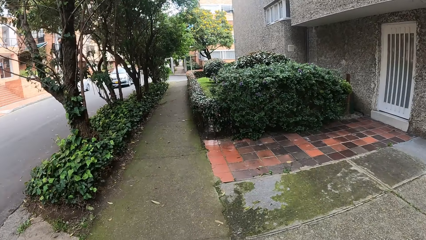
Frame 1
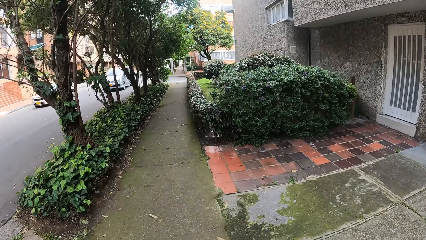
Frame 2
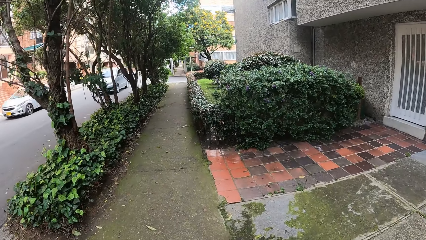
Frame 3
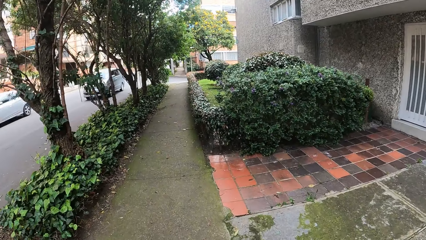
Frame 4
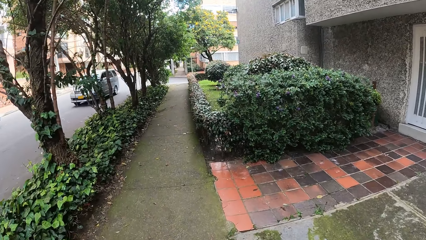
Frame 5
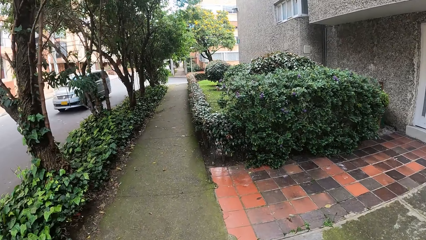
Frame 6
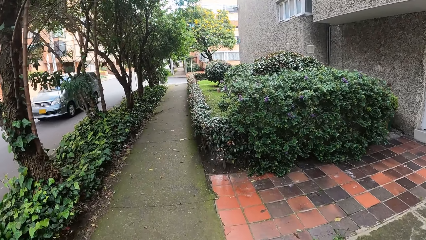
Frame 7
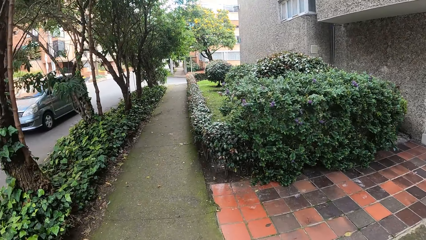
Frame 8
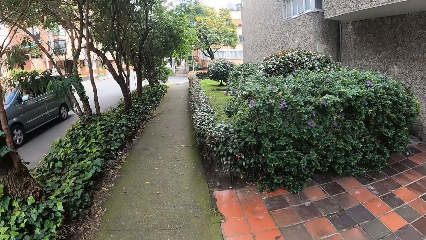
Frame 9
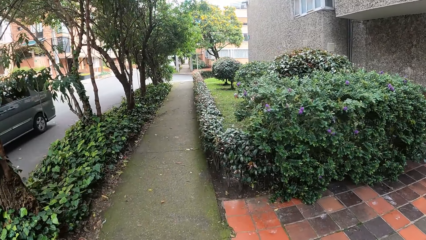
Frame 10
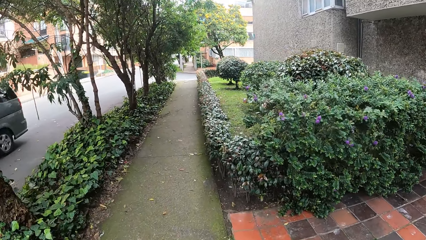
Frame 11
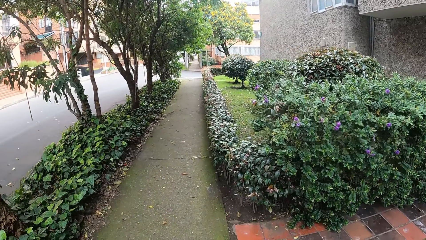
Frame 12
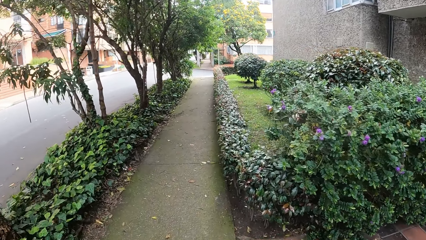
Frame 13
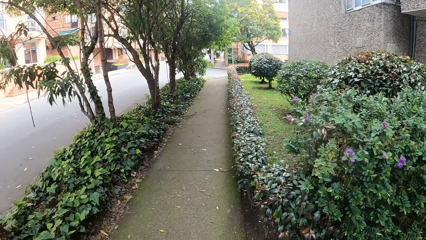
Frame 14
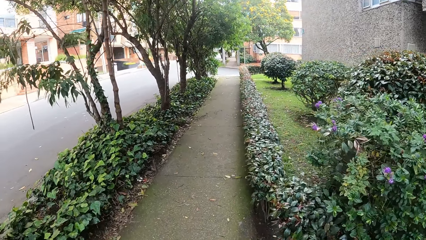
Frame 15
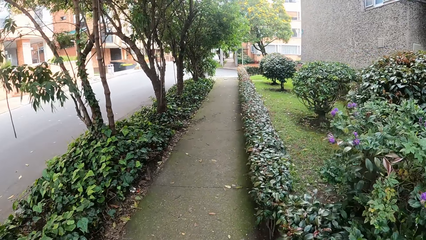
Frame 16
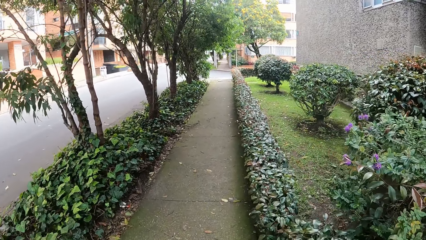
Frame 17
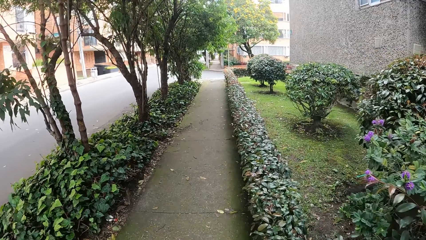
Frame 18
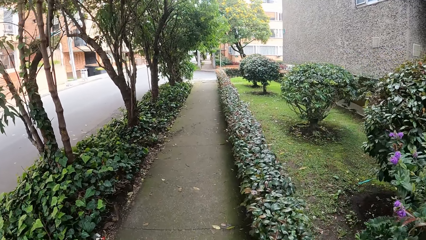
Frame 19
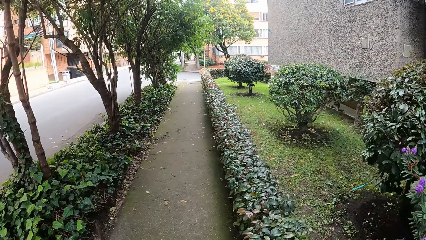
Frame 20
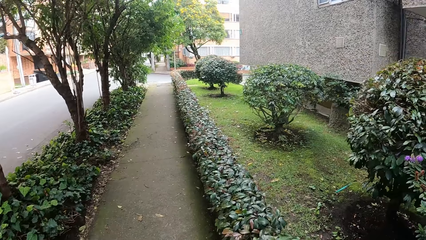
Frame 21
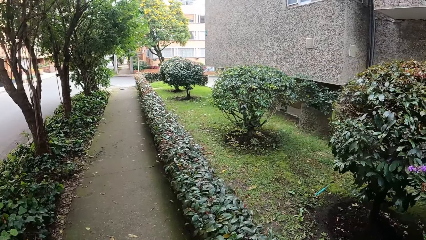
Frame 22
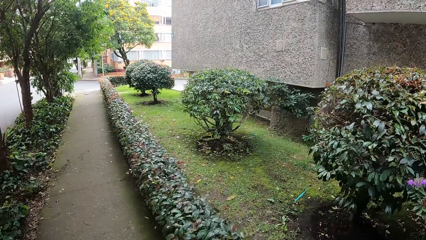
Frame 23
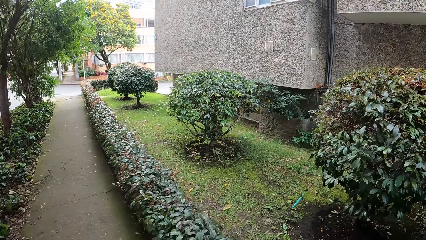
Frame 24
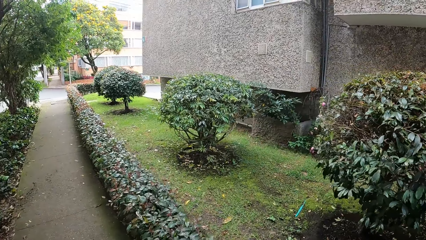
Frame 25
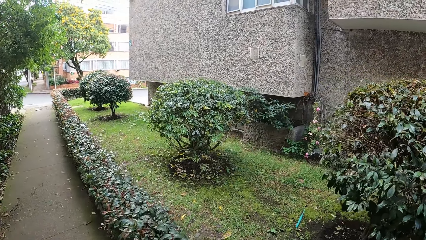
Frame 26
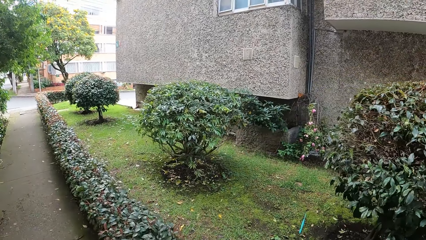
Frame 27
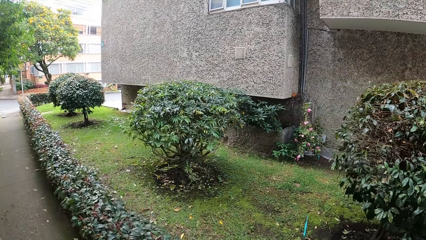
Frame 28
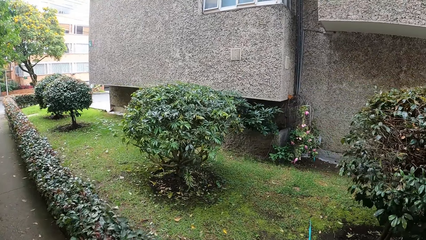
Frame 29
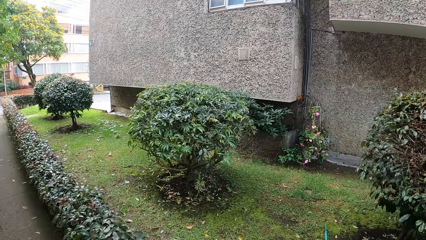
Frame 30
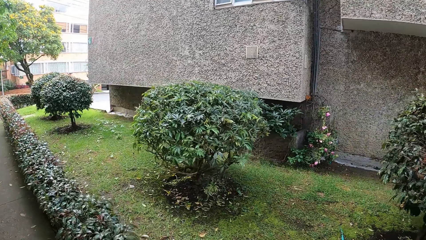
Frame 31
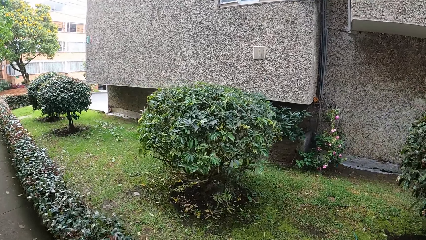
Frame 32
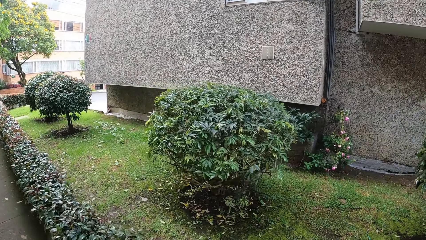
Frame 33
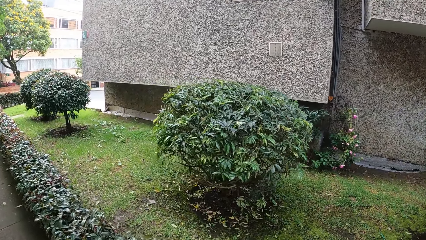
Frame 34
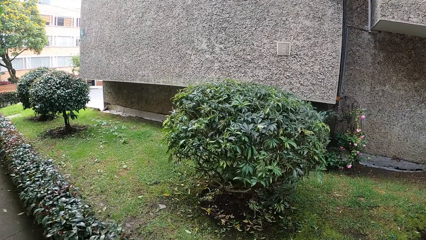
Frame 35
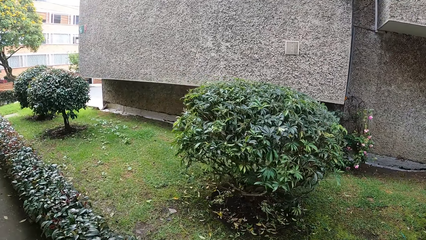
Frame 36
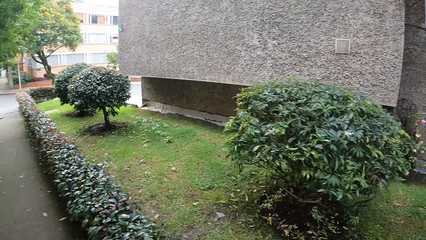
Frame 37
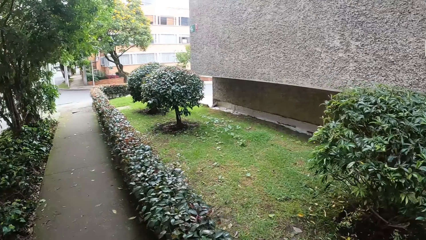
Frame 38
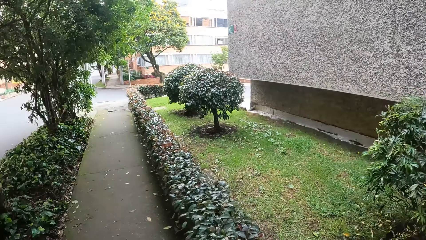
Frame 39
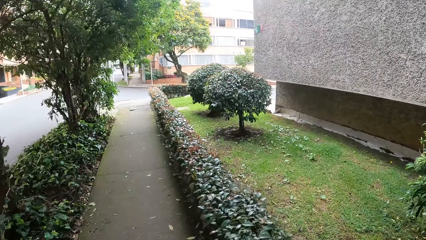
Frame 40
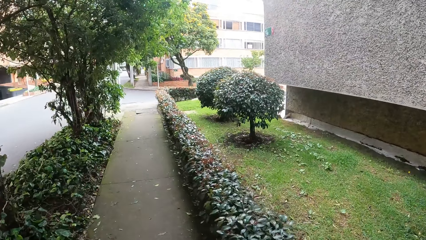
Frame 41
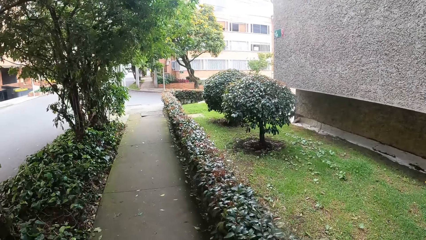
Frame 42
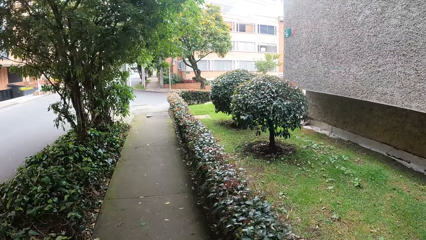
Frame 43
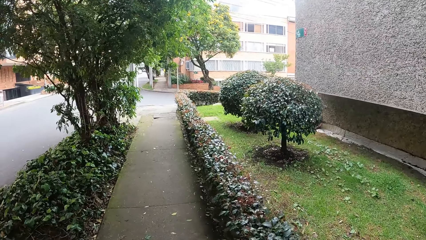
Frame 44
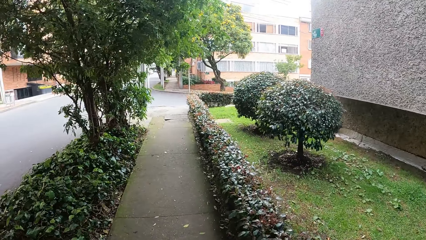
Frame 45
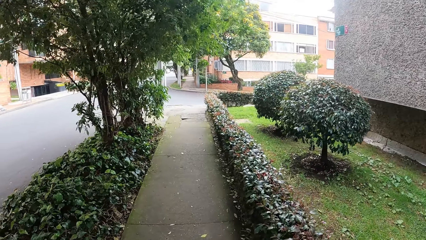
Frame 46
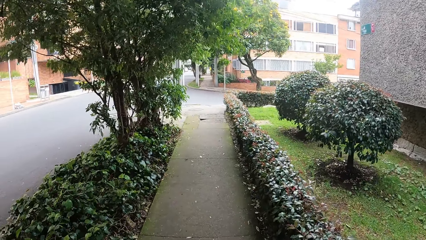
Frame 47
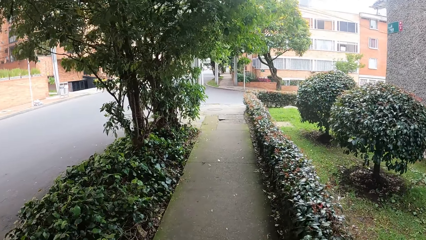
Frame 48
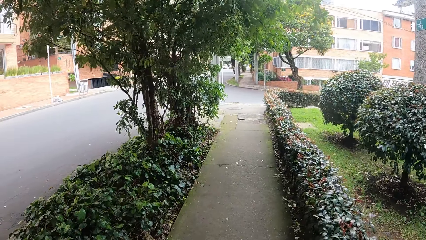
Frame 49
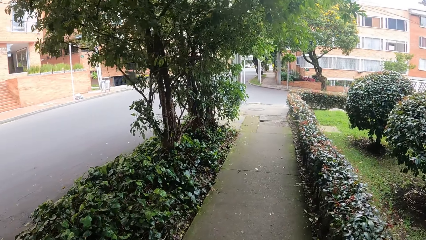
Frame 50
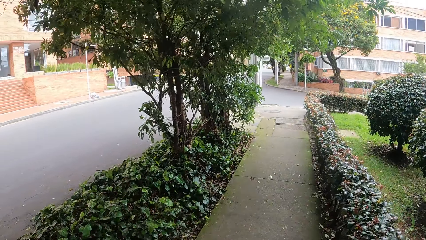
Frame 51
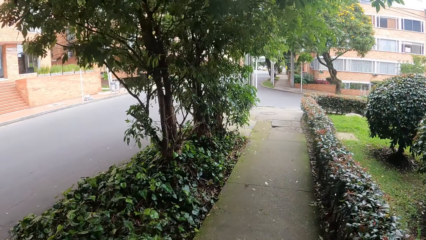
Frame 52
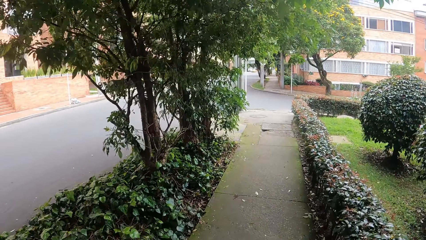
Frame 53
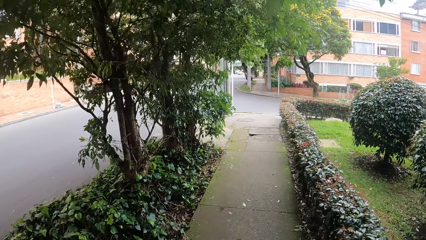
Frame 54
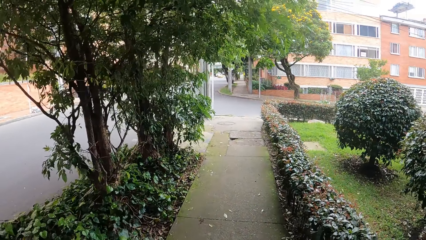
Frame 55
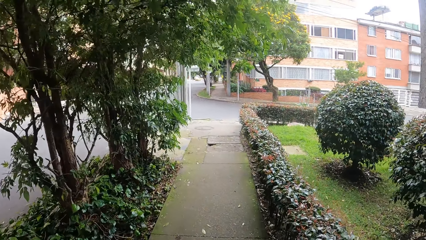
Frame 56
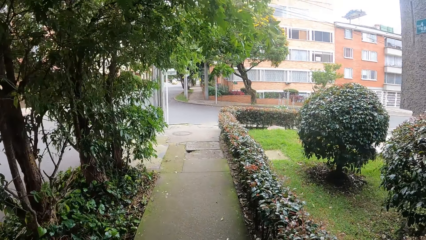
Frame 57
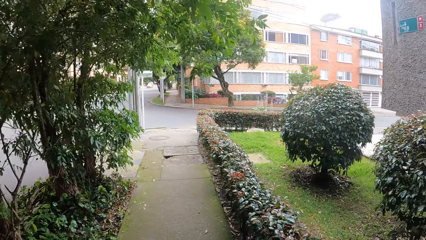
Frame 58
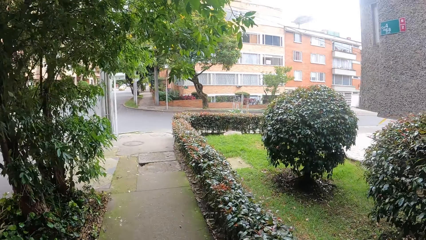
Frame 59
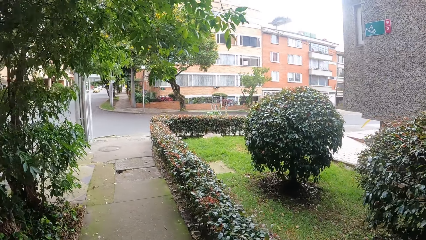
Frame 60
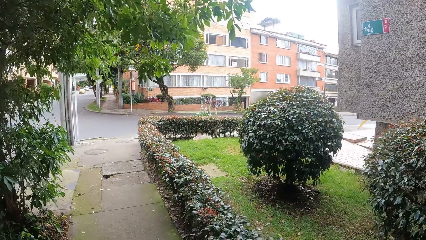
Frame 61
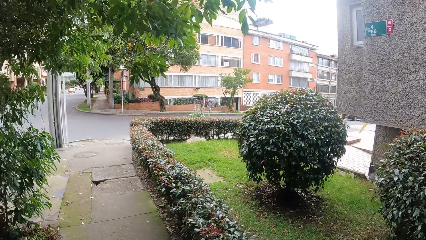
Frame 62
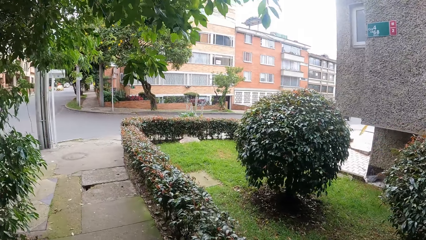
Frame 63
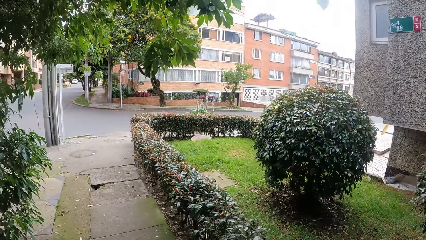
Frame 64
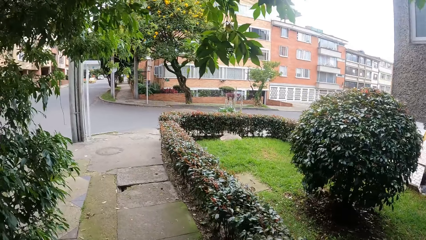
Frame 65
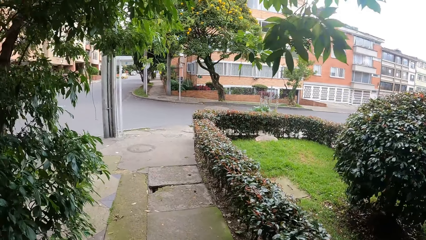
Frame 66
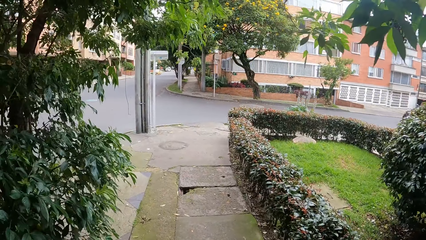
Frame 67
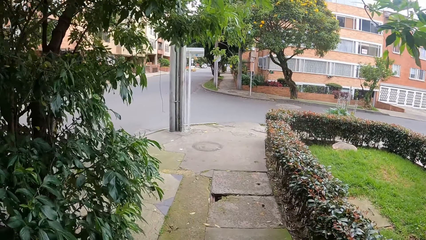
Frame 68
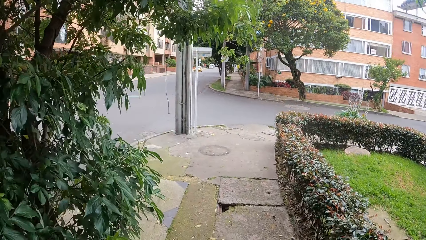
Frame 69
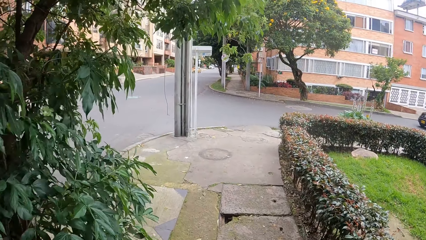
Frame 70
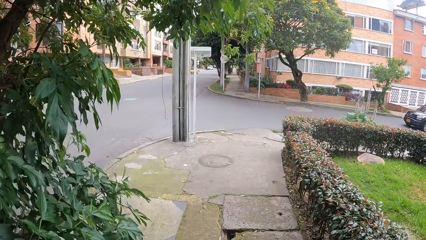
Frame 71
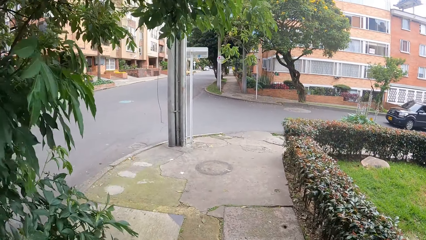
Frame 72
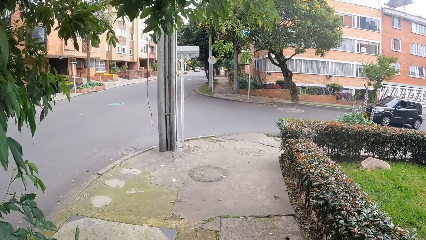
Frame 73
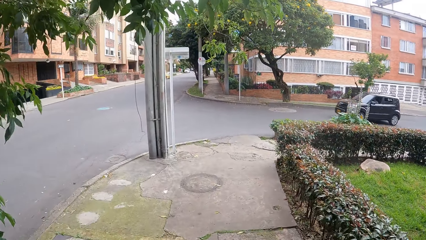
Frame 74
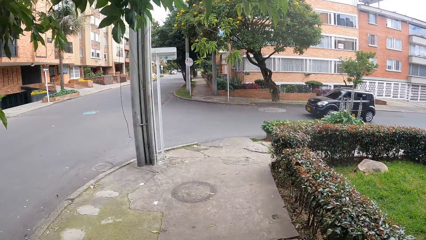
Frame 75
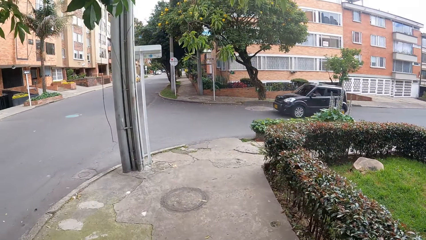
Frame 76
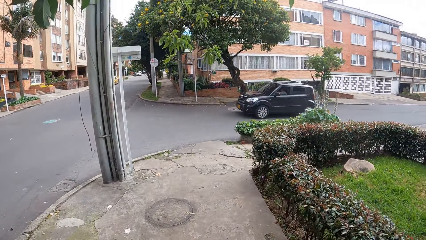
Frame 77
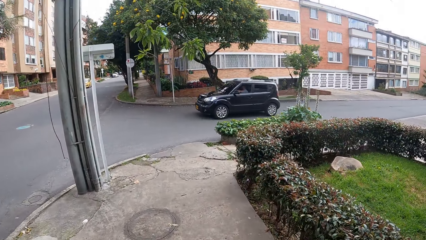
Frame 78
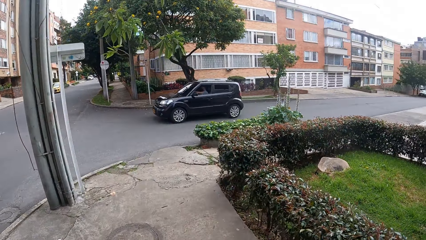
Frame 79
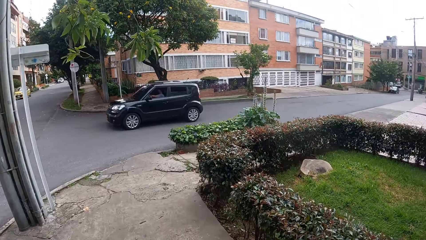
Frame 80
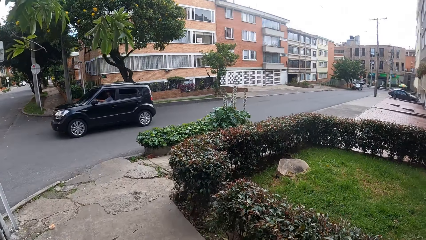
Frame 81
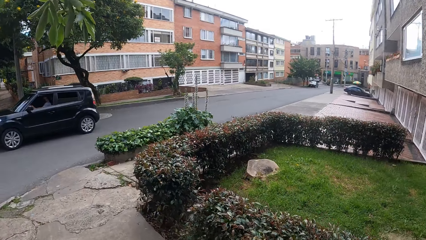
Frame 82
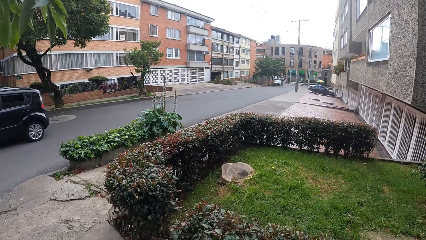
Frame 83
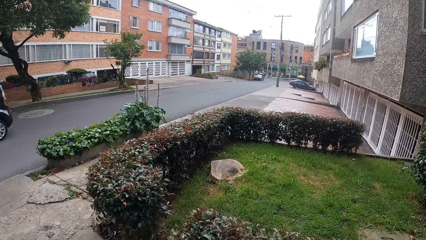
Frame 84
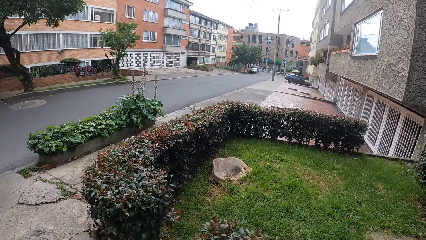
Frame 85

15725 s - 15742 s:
A car drives past the camera wearer. Cars drive past the camera wearer repeatedly.
